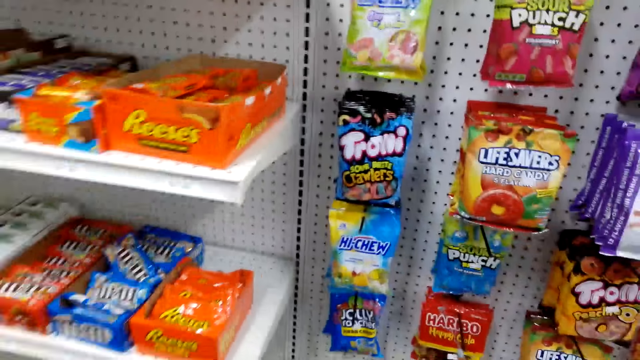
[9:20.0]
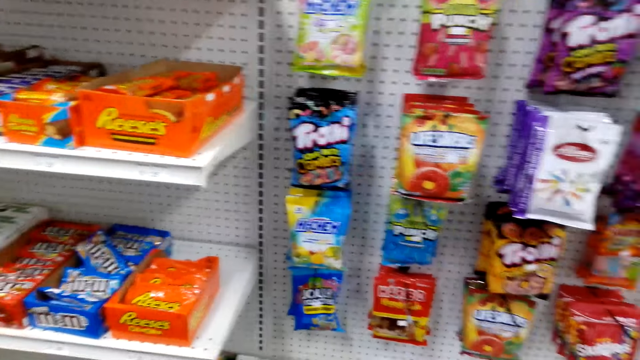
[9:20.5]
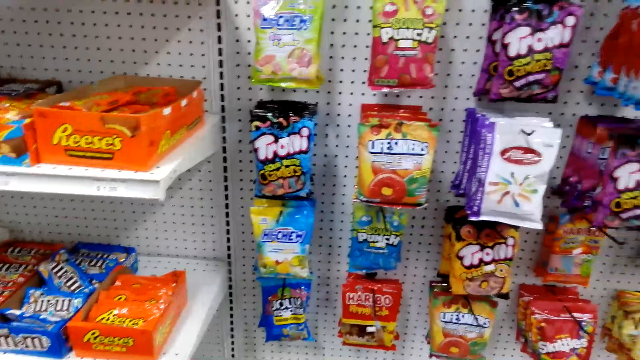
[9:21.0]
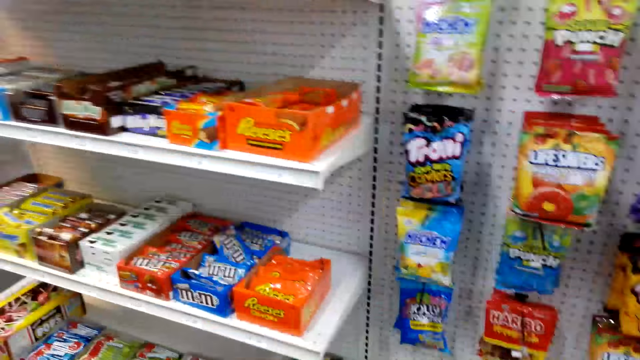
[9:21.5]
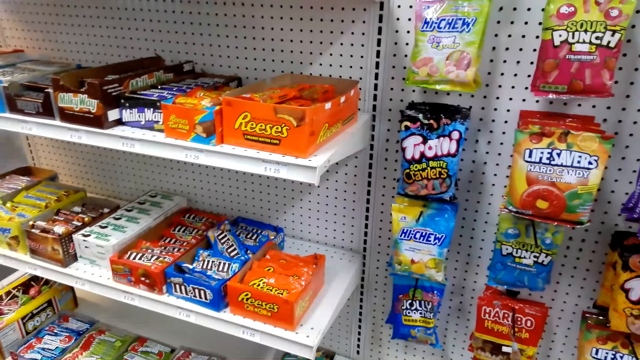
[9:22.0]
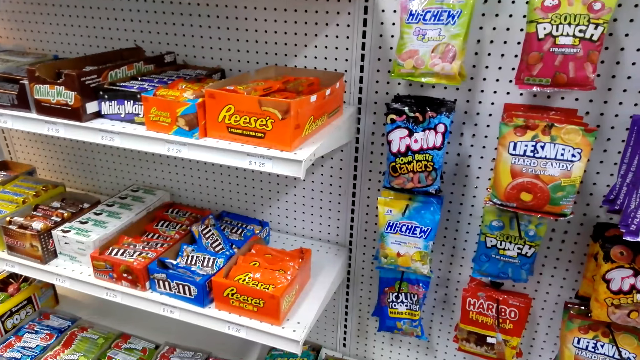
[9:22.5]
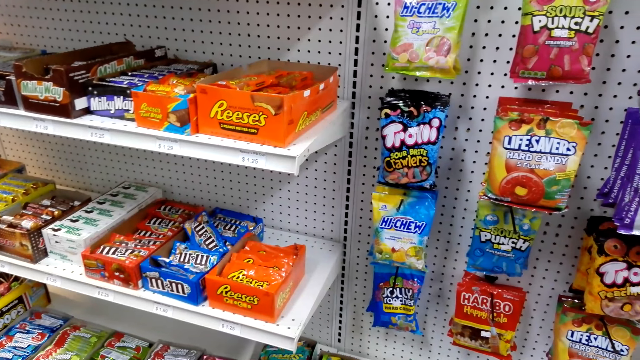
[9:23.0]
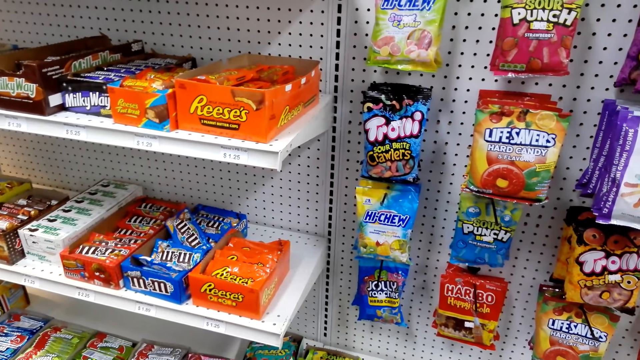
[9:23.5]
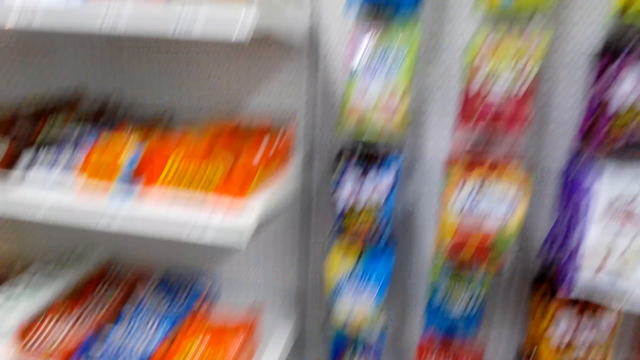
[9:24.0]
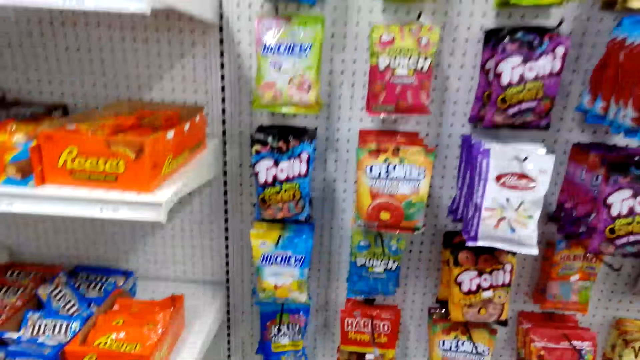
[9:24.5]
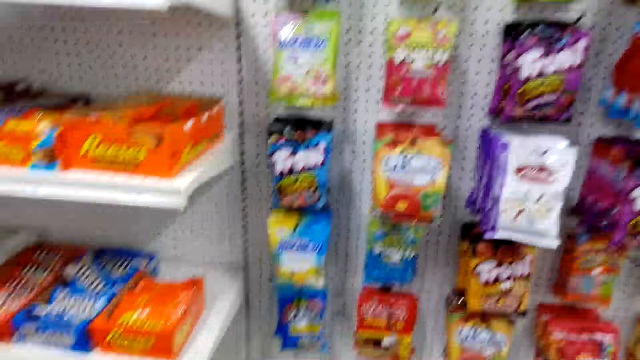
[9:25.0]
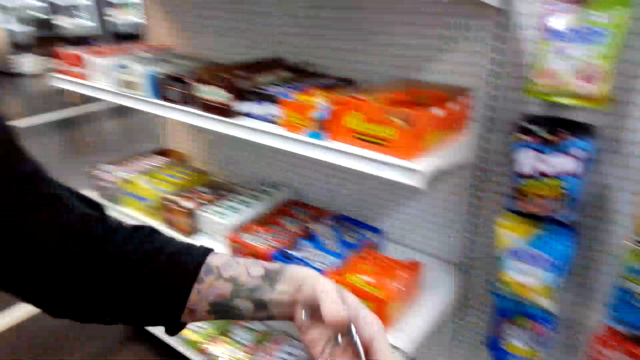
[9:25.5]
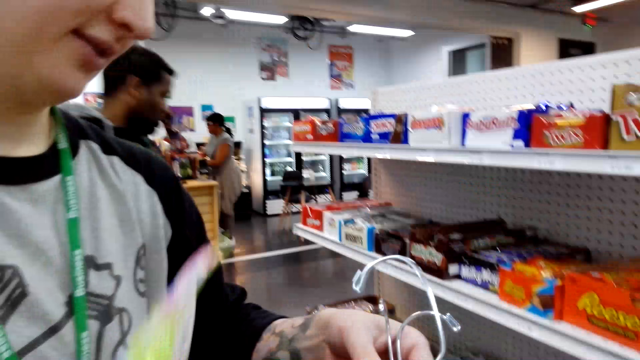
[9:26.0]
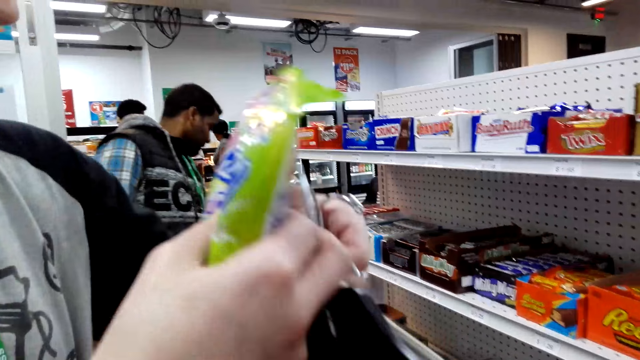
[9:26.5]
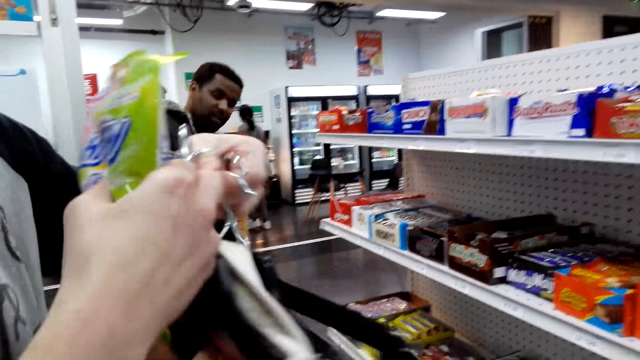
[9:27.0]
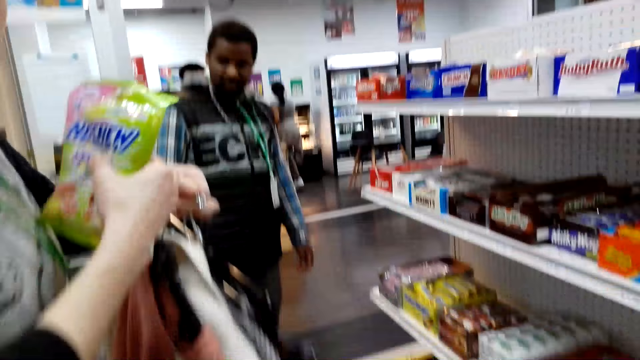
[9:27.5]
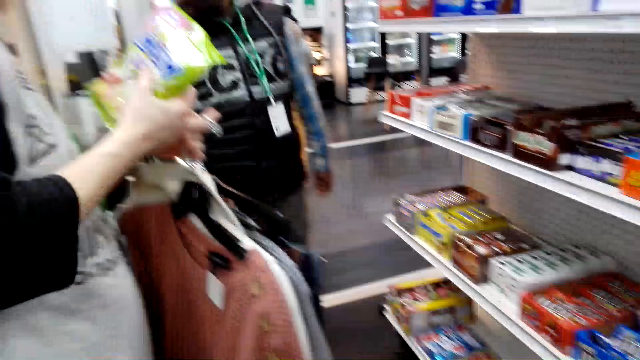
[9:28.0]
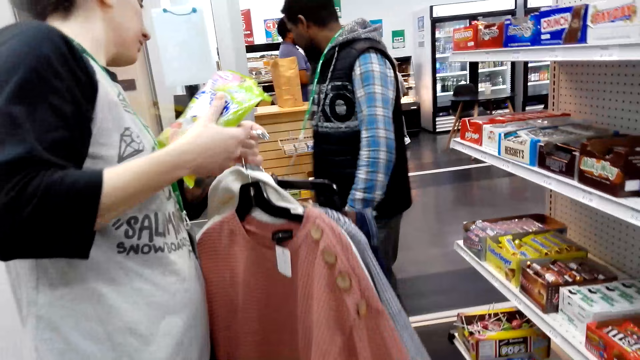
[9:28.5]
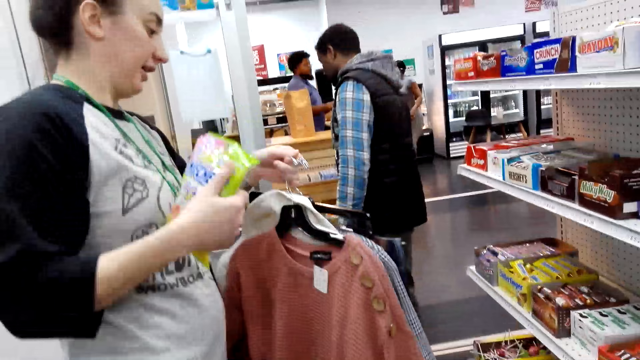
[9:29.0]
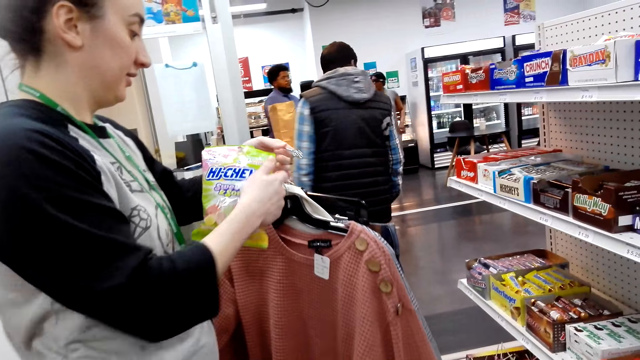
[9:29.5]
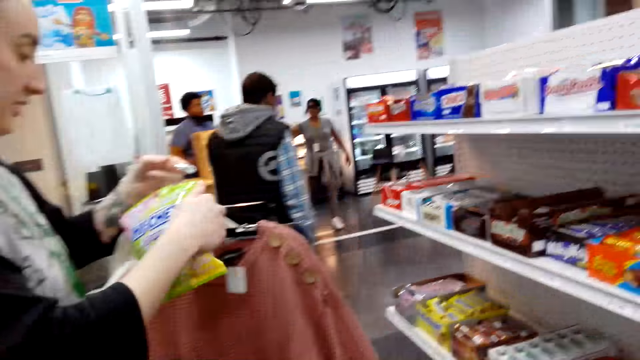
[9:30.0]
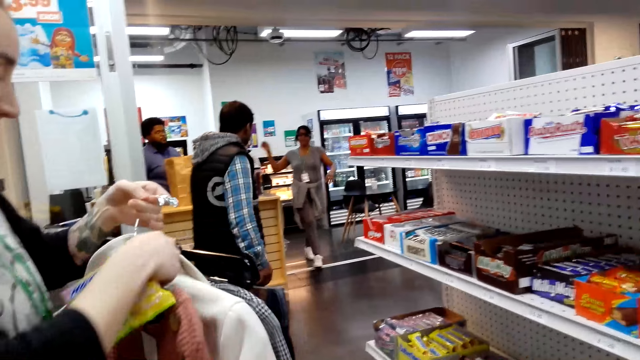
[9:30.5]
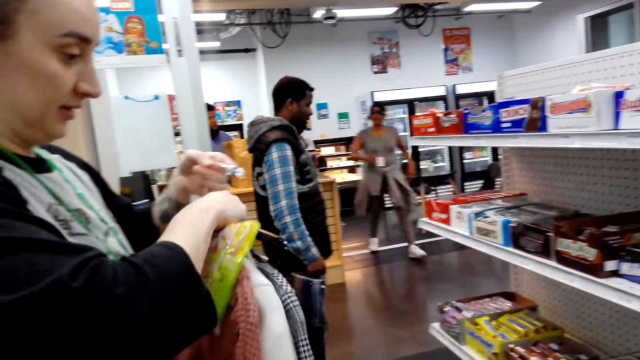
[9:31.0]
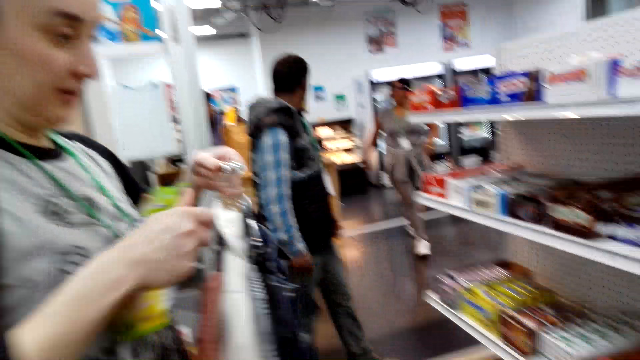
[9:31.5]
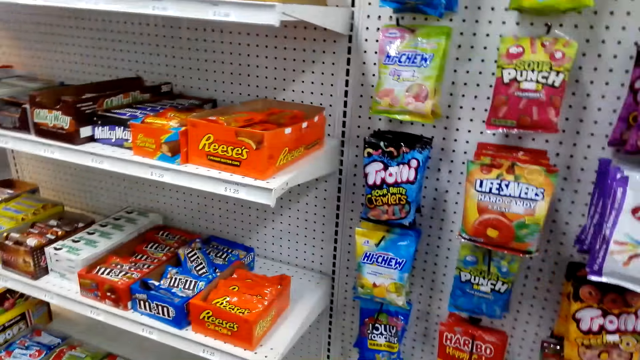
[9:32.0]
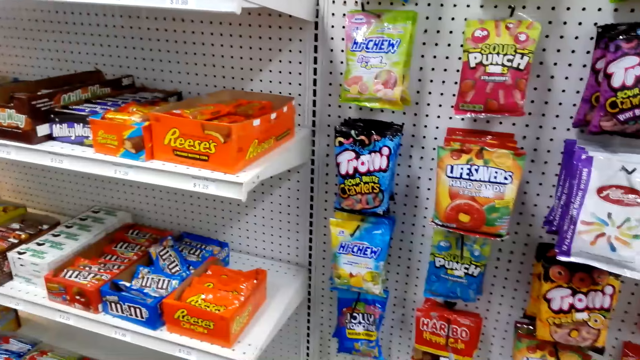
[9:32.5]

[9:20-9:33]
The camera wearer looks around. A lady holds Hi-Chew and clothes in hangers. A man stands in the supermarket. A woman picks clothes from the camera wearer. The man walks around the supermarket. Another lady walks around the supermarket. The camera wearer looks around.

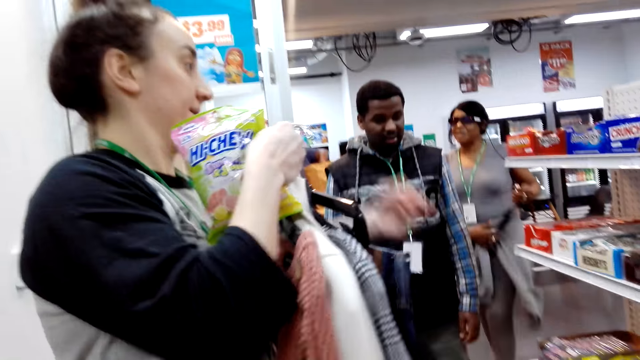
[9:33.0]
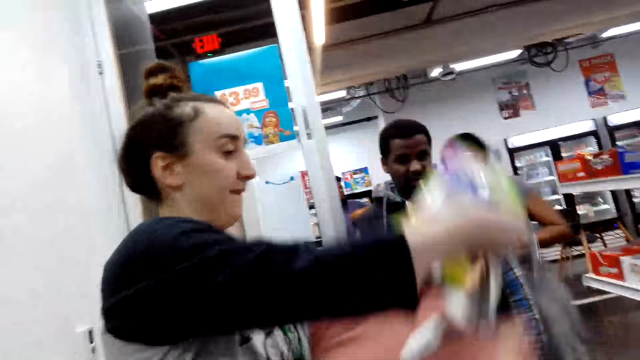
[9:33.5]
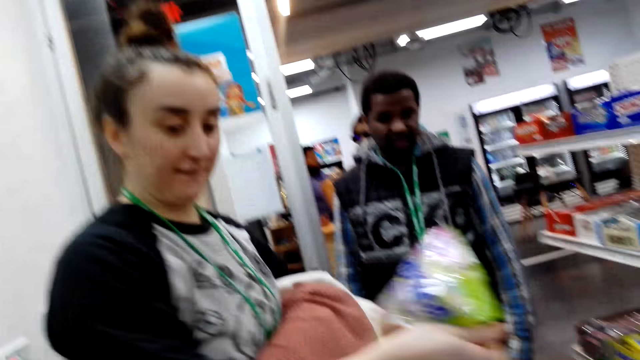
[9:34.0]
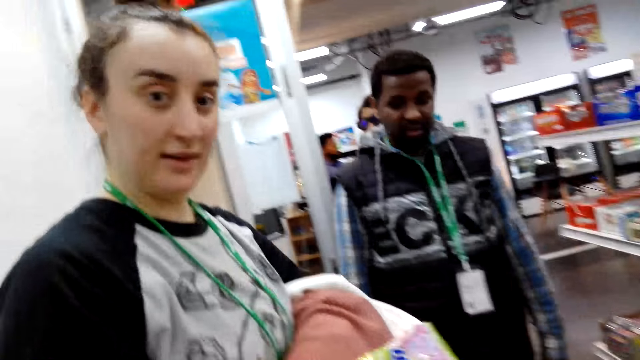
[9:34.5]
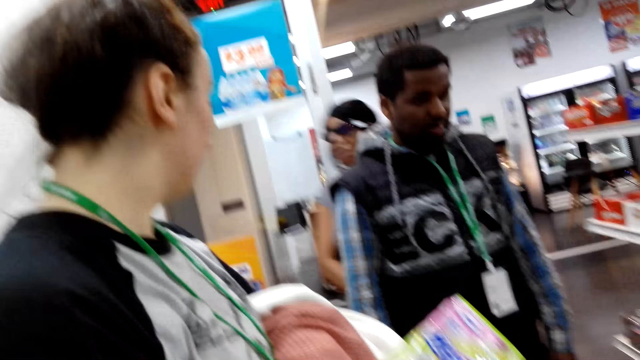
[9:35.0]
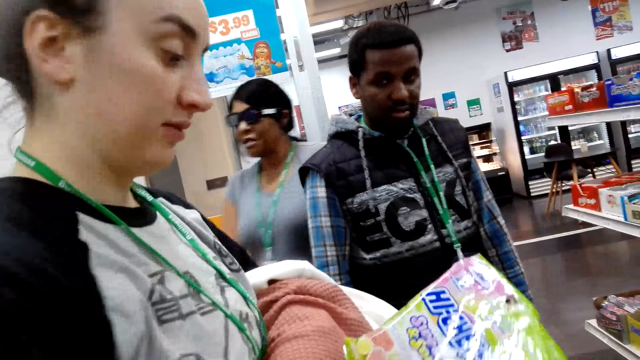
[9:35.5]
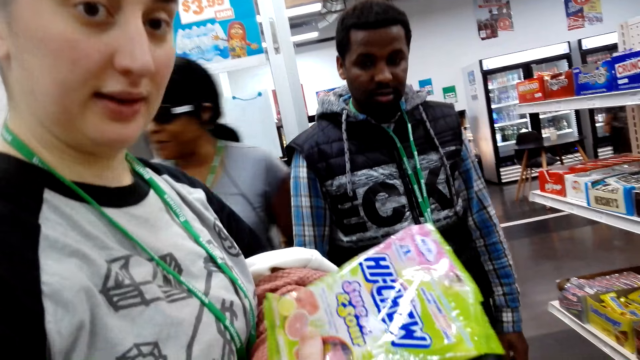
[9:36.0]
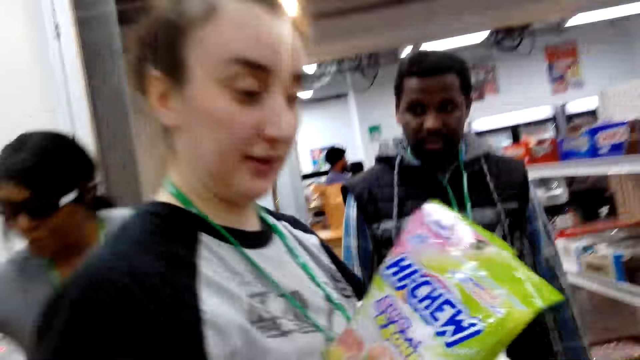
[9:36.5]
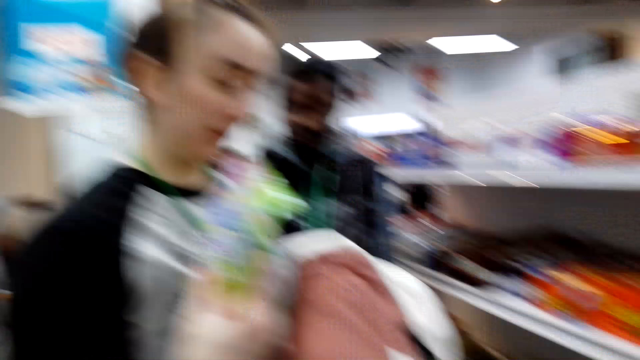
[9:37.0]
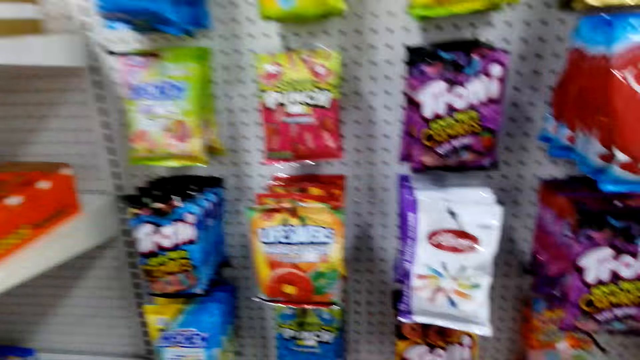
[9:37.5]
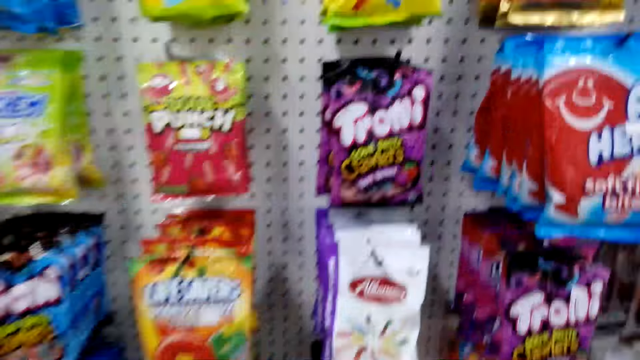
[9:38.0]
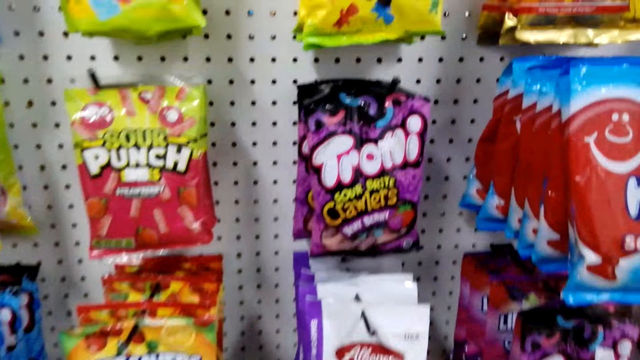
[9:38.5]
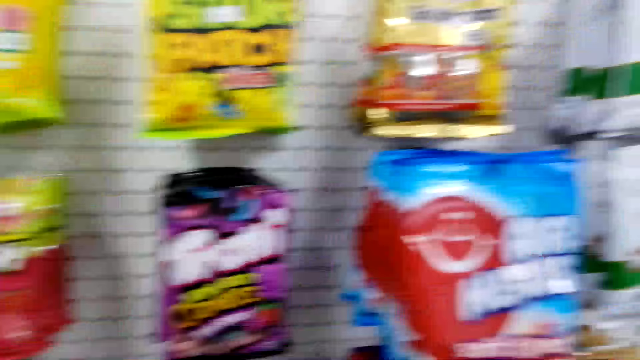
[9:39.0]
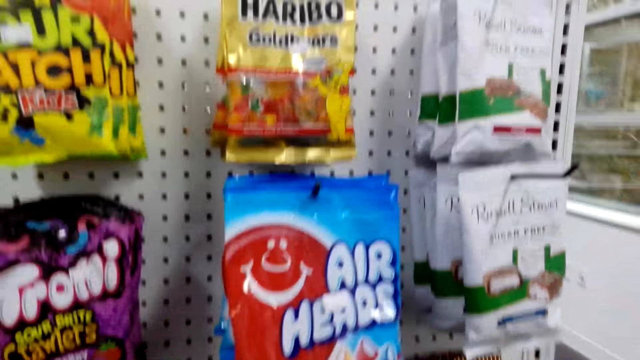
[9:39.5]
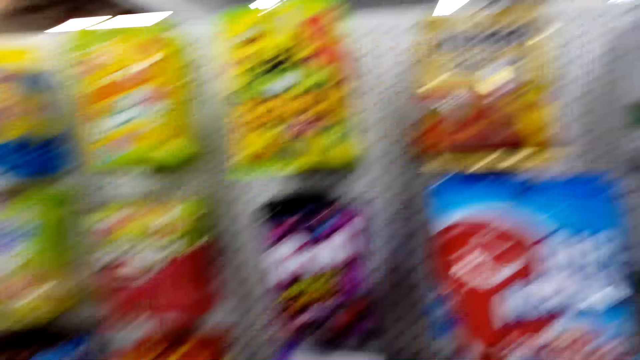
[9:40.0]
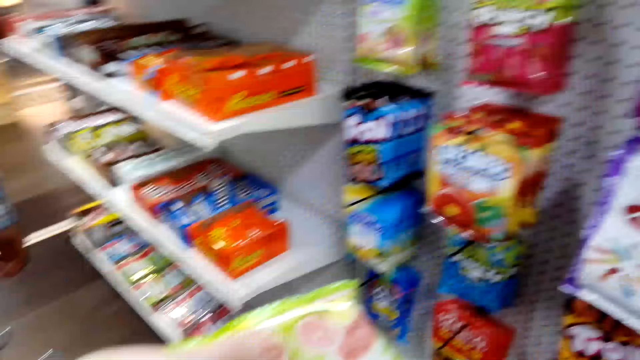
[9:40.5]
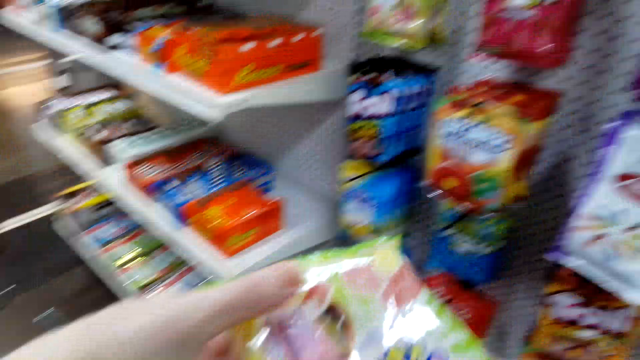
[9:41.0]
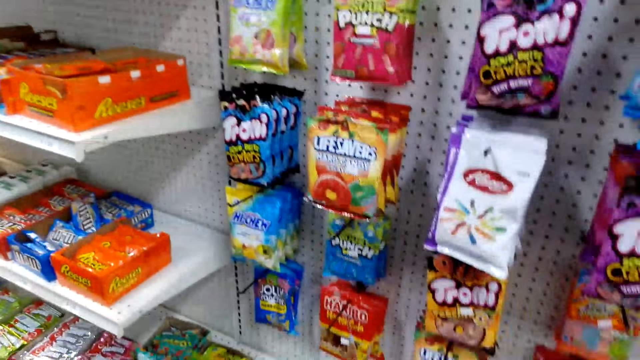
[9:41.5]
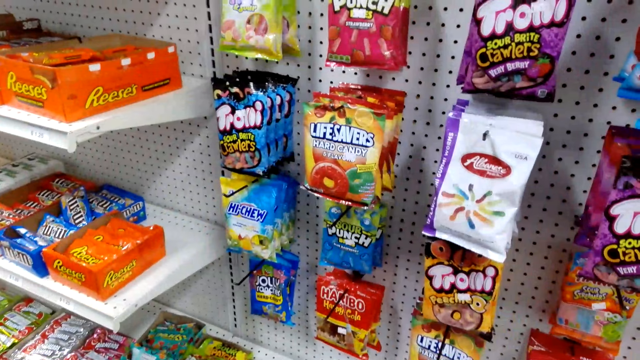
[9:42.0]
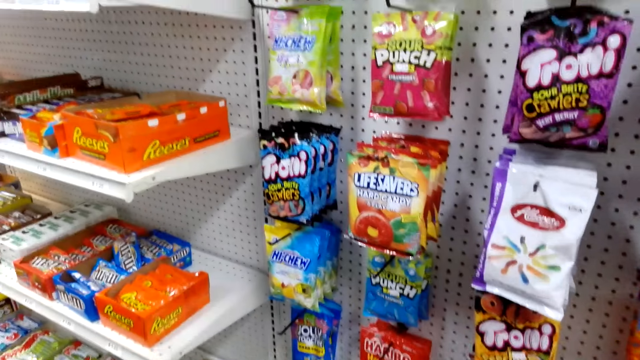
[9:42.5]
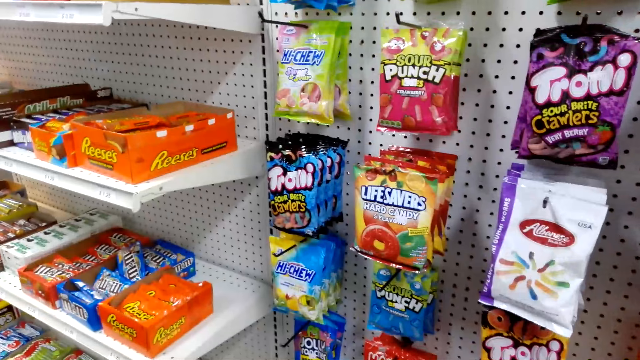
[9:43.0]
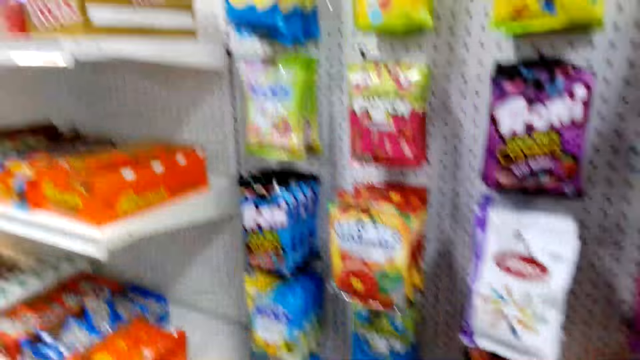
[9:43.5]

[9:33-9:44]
A lady folds the clothes in her hands. A man walks around the supermarket. Another lady walks around the supermarket. The first lady holds Hi-chew in her hand. She holds the Hi-chew in her hand again.
